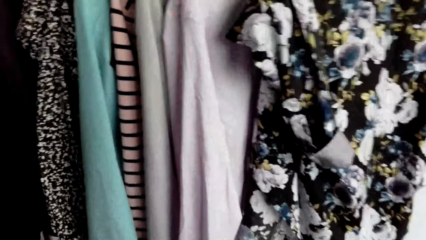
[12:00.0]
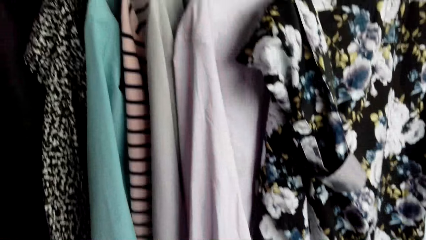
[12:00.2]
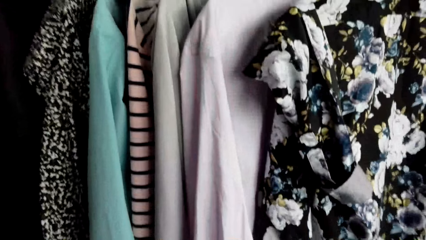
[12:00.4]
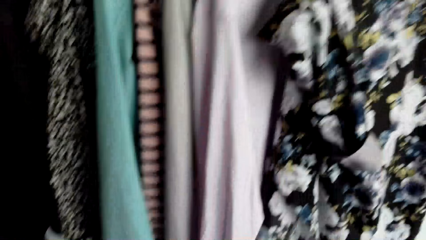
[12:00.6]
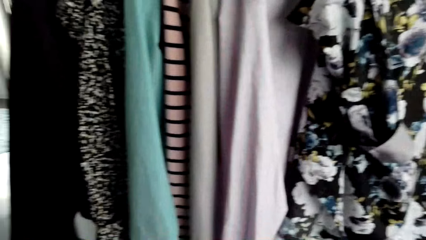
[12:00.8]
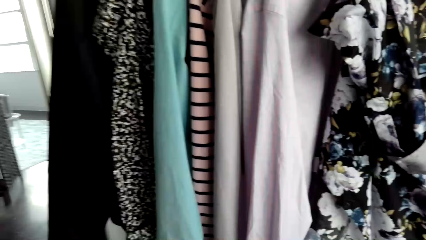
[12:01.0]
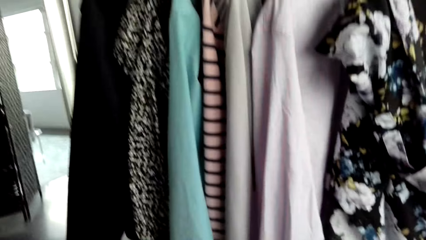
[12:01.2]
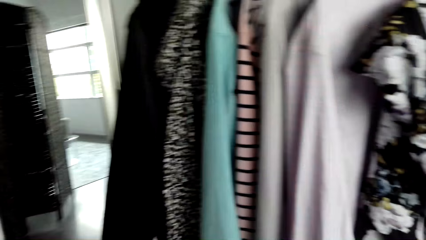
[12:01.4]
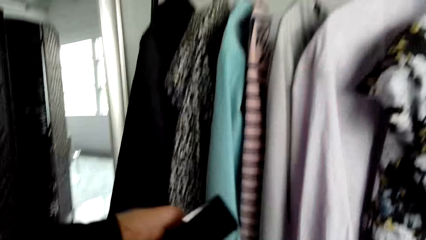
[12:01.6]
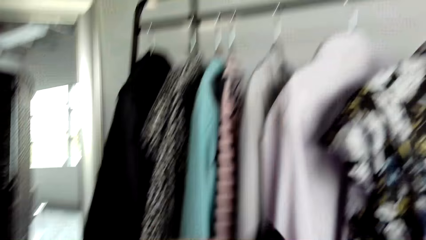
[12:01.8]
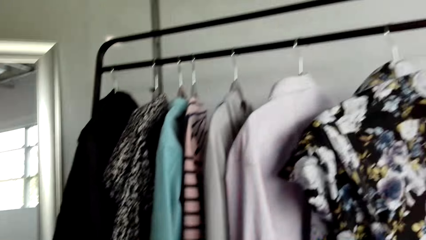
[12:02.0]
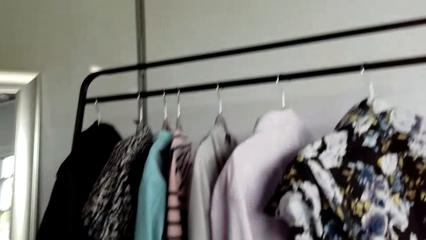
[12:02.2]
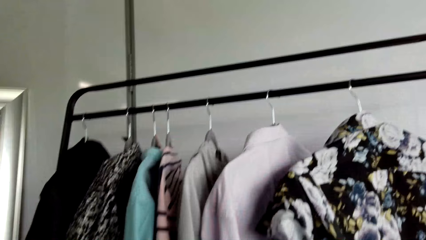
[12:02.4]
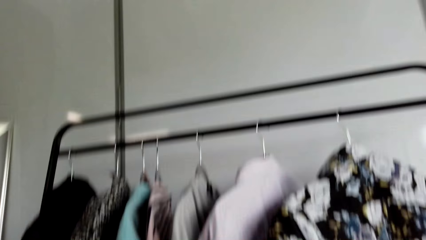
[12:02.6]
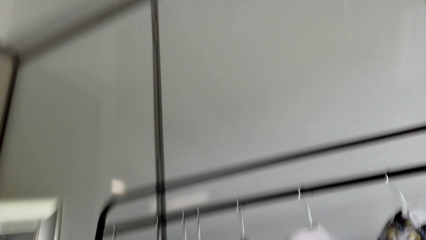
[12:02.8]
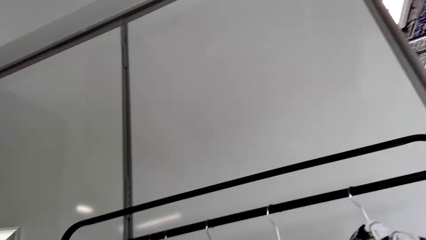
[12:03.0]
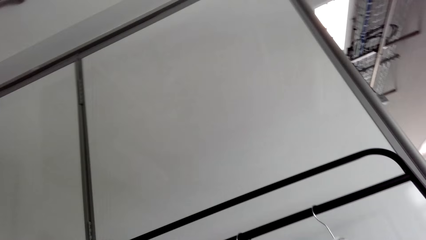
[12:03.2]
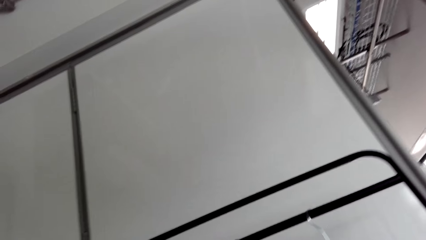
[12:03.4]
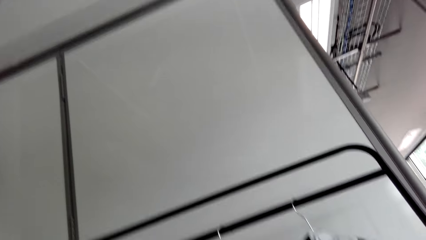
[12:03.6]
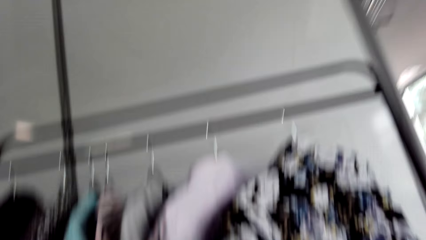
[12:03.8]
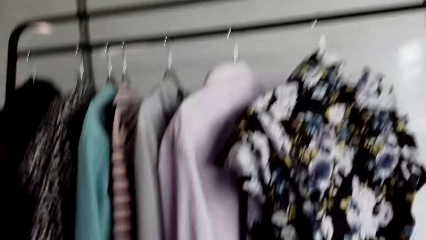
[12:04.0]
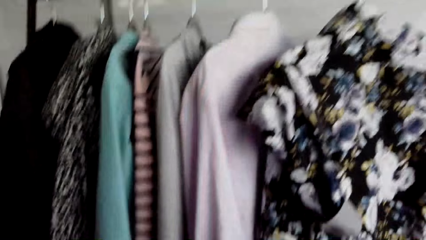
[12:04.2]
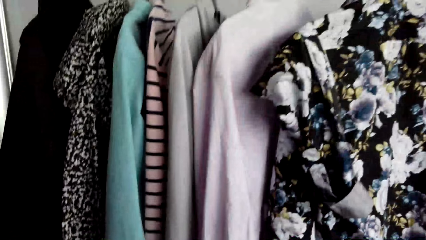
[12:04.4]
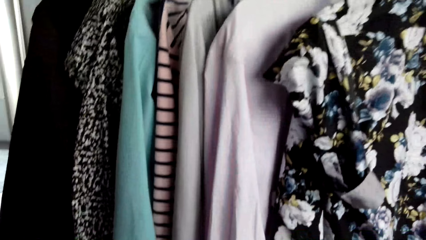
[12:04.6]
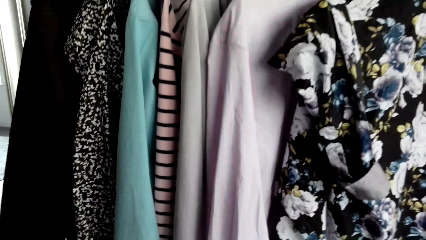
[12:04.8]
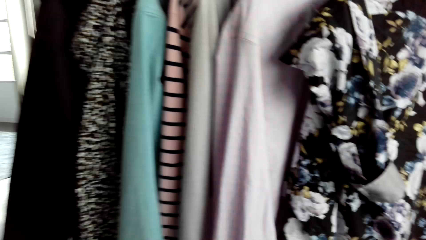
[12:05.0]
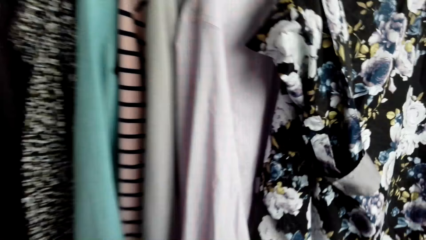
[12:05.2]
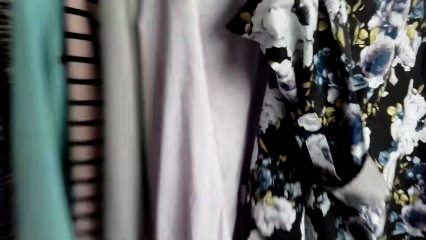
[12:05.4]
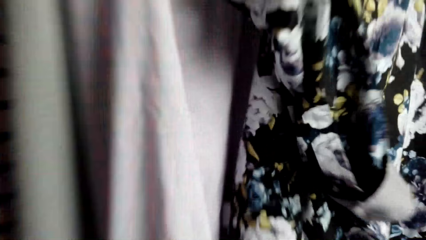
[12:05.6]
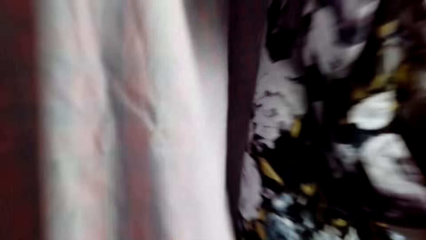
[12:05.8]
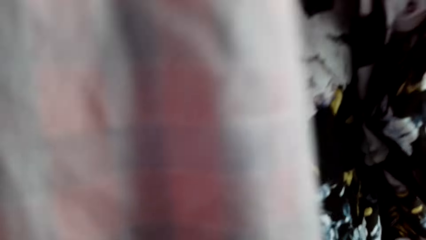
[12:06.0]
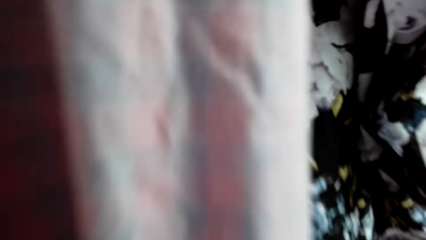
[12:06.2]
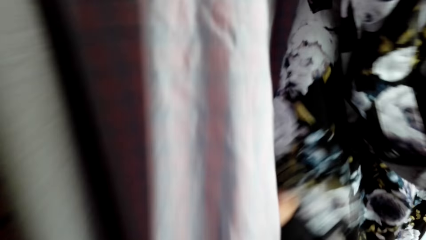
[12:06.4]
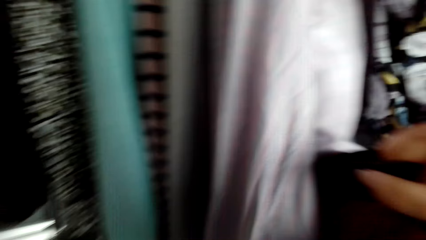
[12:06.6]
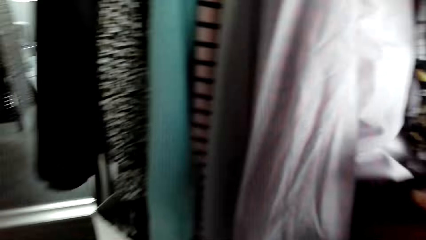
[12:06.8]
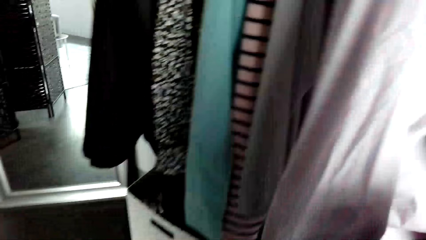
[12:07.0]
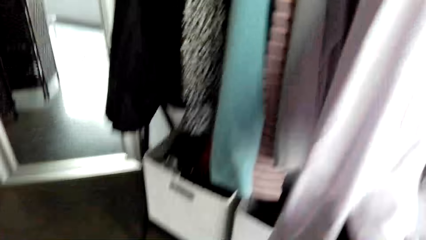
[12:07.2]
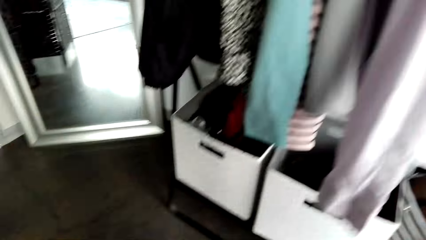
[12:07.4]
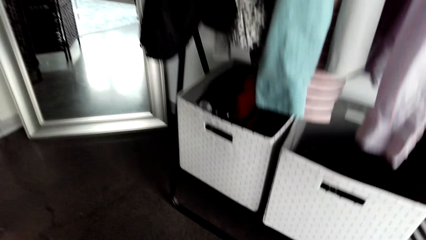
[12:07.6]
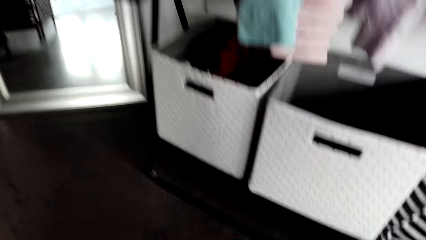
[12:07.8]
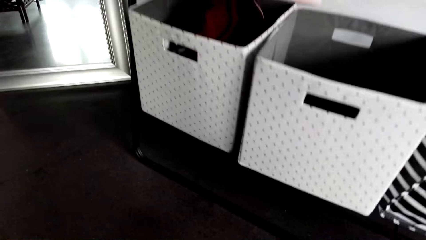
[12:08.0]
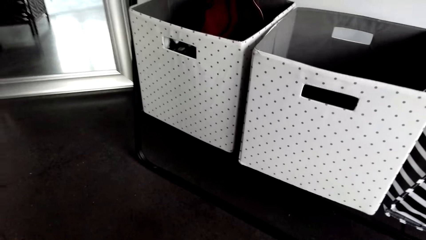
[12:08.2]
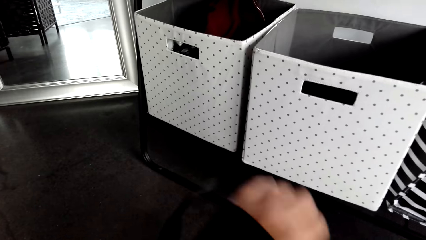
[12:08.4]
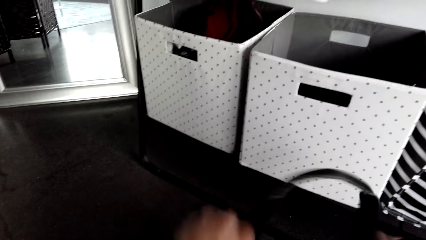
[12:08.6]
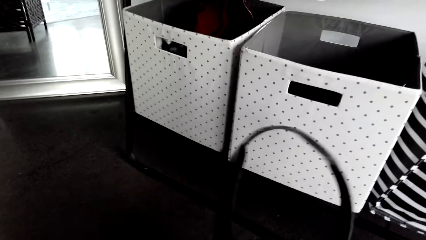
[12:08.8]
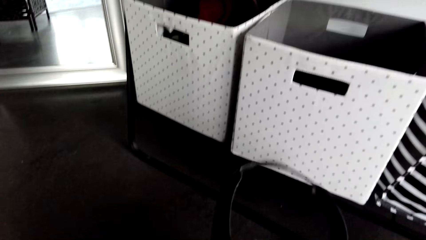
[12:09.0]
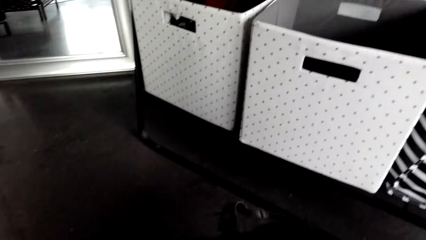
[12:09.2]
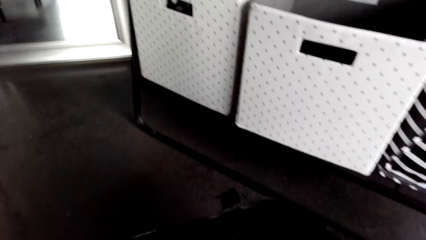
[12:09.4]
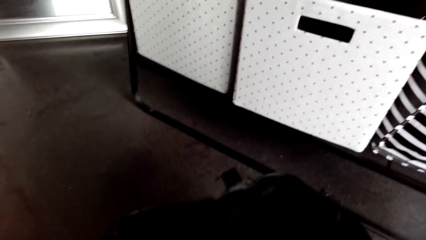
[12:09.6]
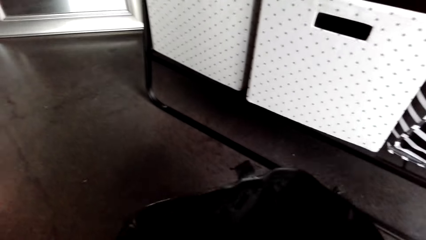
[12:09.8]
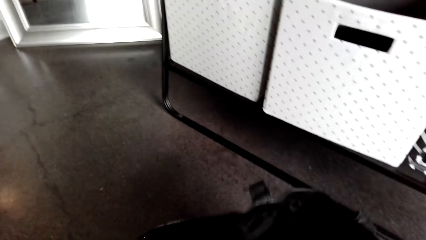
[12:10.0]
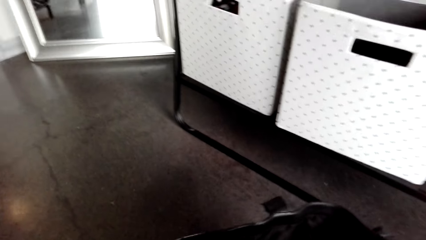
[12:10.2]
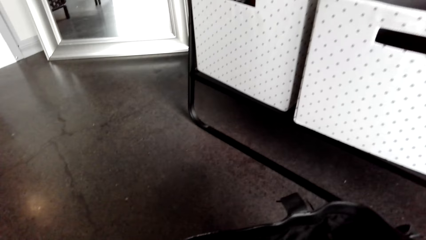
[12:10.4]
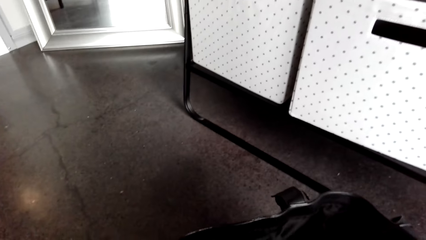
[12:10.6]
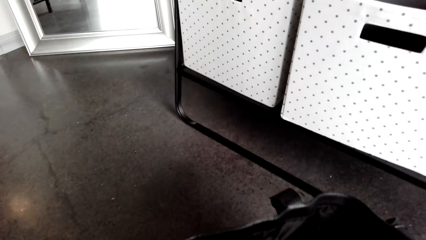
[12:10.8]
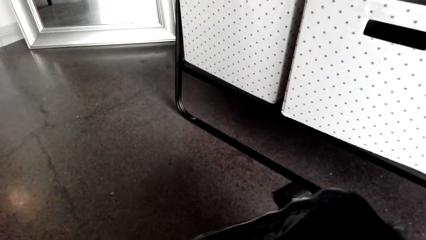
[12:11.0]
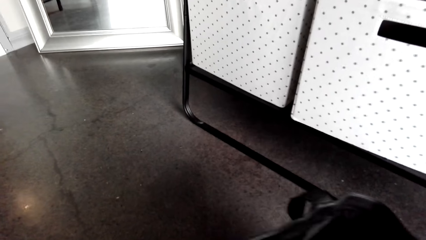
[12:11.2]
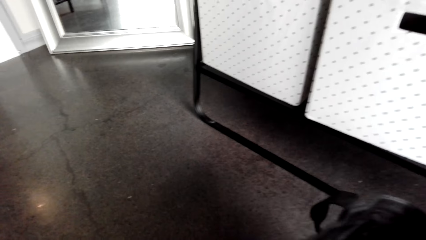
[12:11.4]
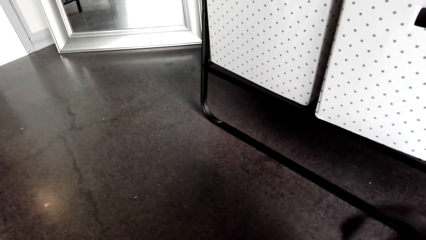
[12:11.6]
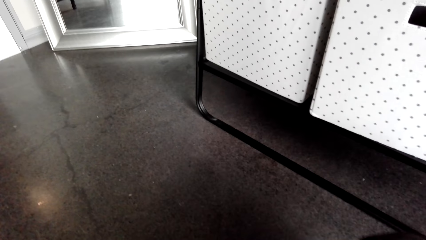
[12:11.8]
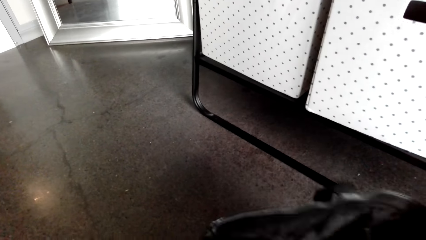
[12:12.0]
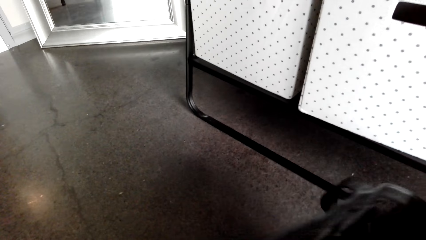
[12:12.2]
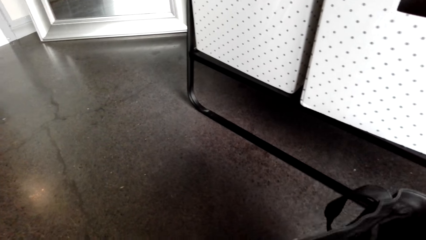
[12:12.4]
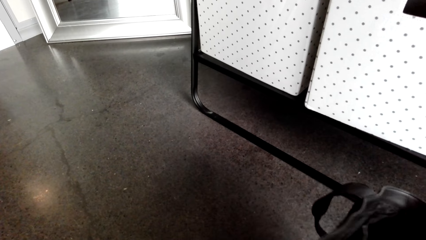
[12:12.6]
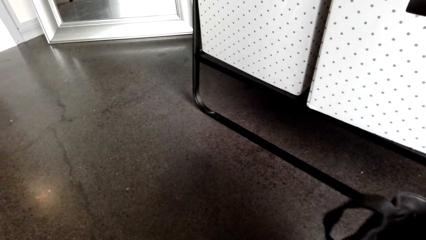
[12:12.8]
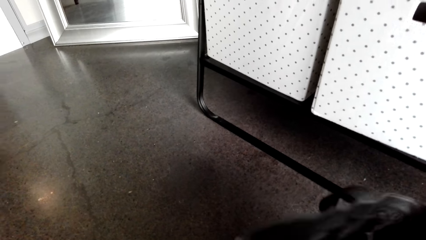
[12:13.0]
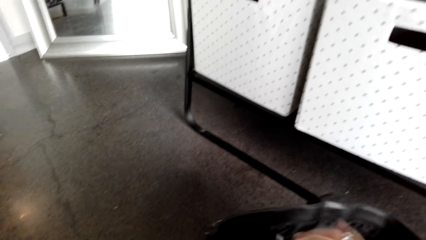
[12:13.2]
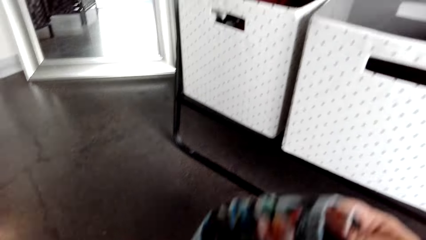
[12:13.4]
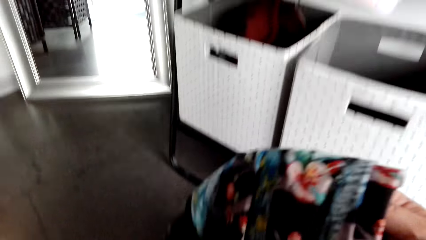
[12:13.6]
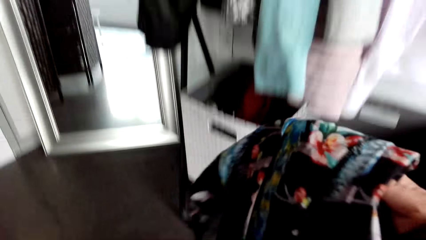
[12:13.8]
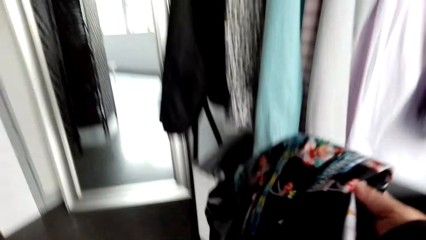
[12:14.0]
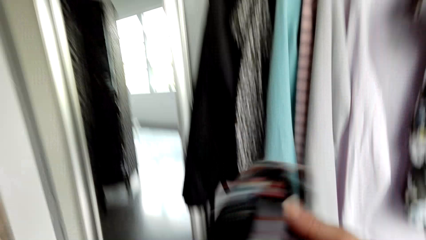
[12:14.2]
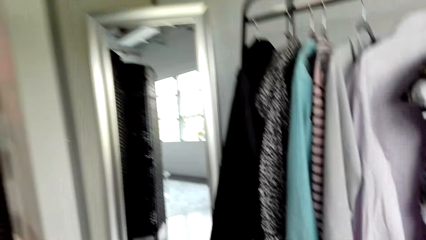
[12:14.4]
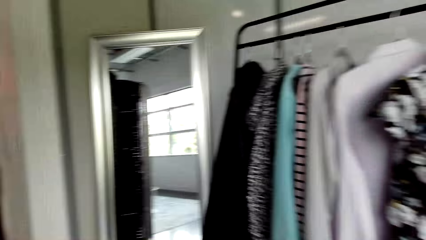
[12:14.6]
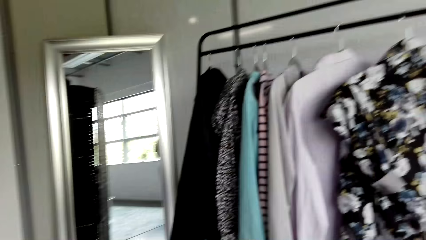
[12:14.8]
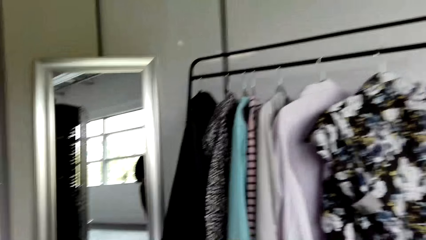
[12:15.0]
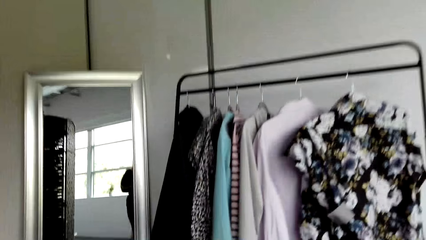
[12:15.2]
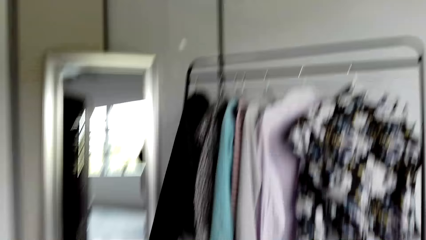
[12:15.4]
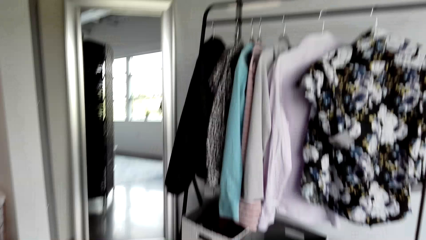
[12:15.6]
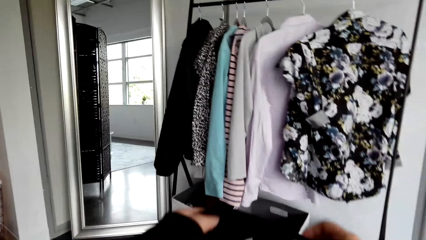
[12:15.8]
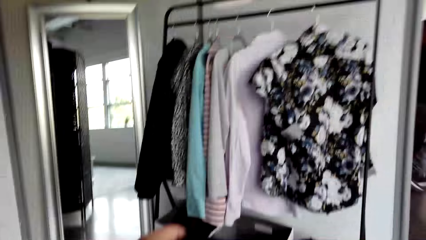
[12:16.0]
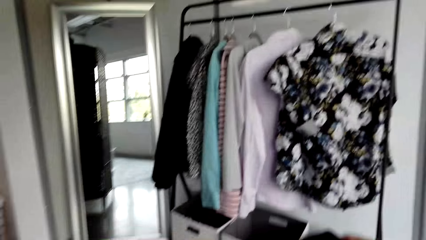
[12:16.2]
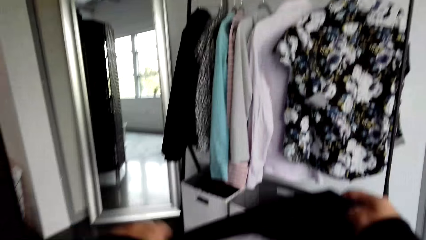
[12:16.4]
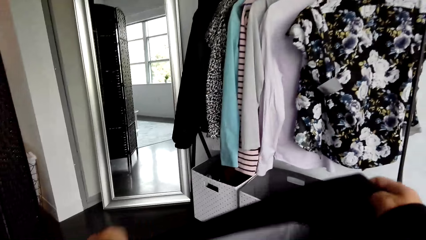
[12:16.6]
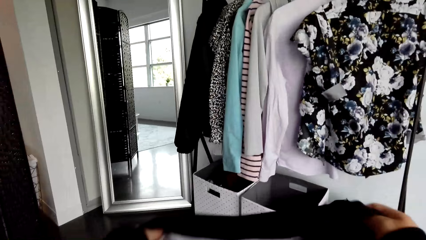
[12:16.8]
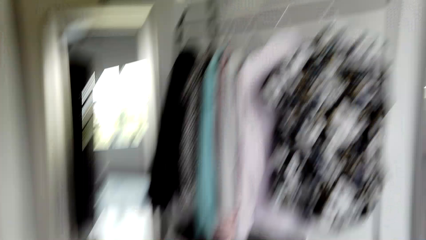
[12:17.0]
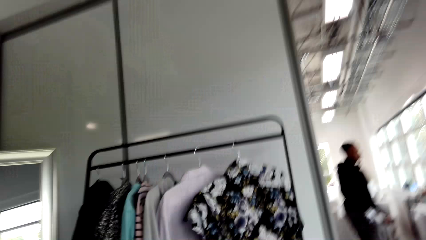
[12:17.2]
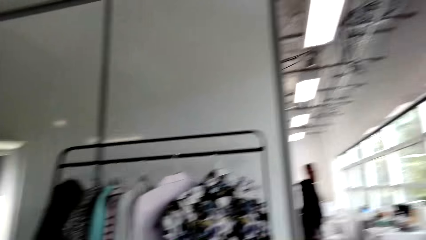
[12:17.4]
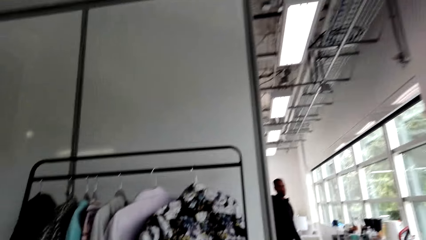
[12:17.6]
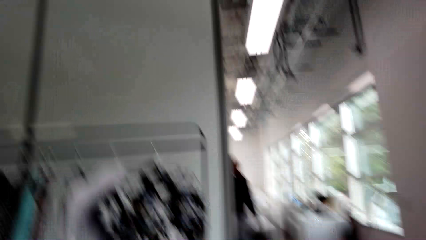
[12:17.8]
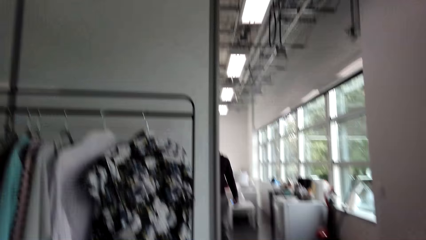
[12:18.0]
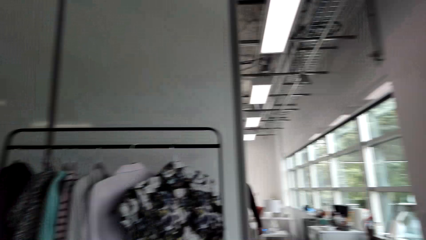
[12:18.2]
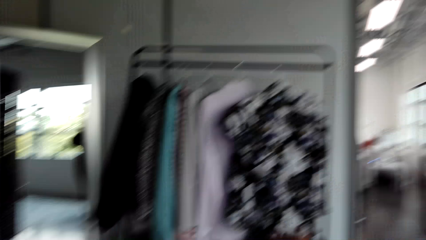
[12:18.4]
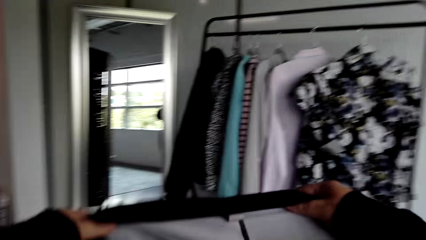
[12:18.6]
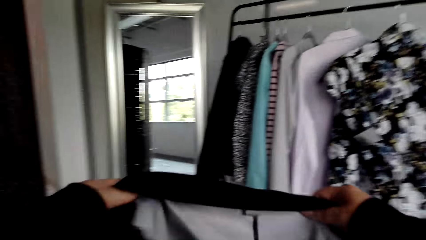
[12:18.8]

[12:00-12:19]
The camera wearer looks at the clothes on the hanger. They pick up a trouser. They touch a piece of cloth. They unloosen the holder of the bag. They pick up a blouse from the bag. They hold the piece of cloth.
